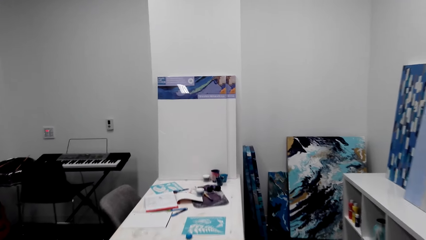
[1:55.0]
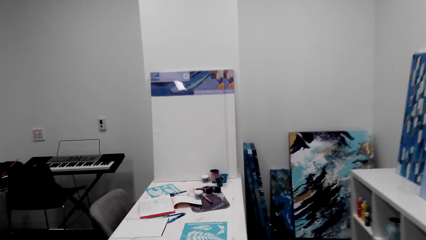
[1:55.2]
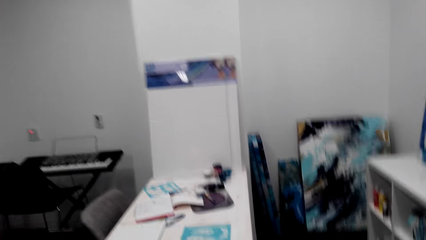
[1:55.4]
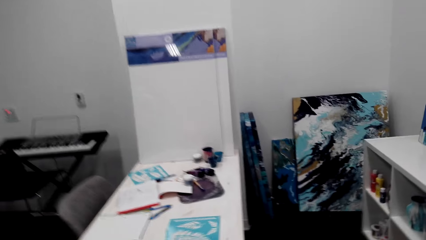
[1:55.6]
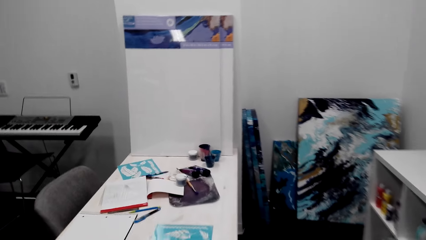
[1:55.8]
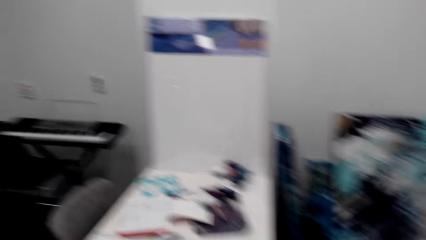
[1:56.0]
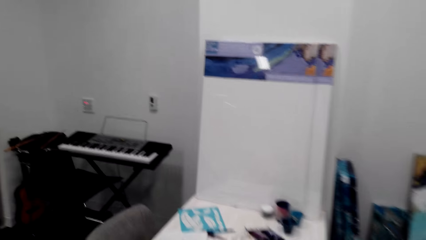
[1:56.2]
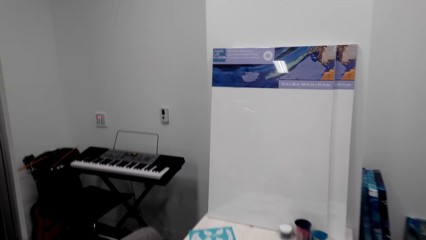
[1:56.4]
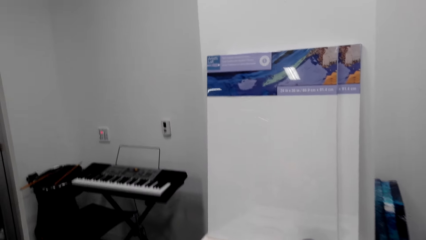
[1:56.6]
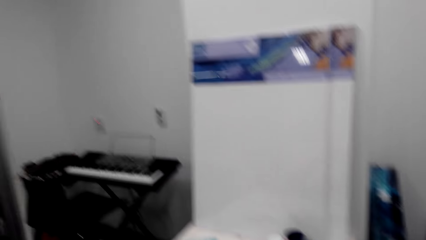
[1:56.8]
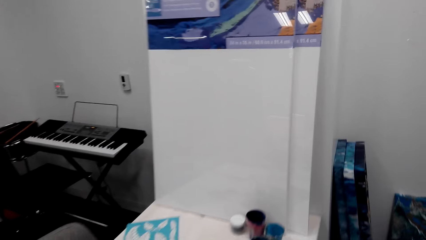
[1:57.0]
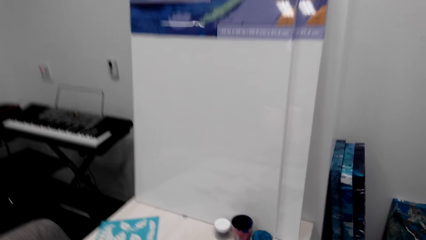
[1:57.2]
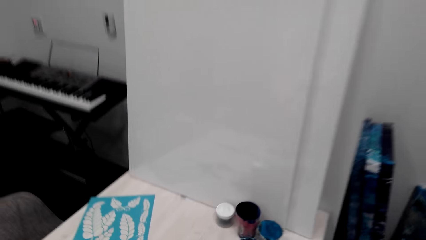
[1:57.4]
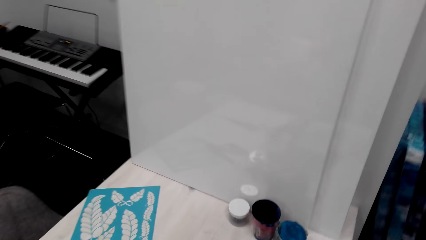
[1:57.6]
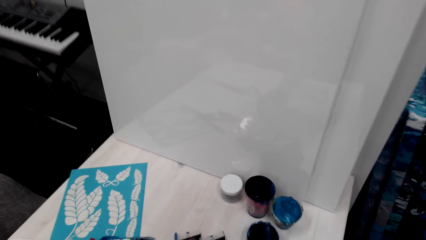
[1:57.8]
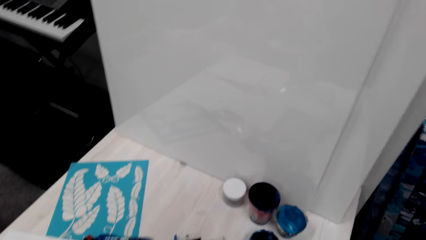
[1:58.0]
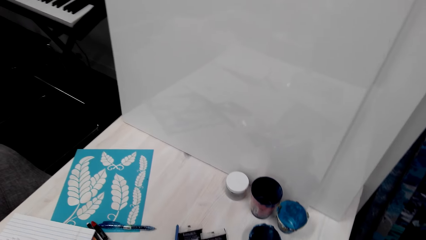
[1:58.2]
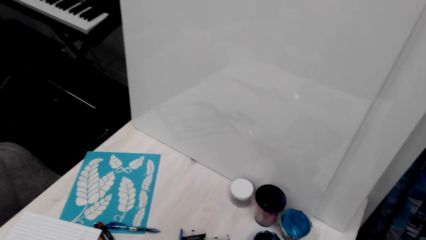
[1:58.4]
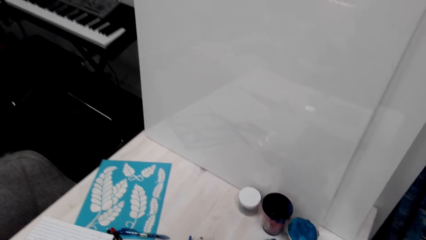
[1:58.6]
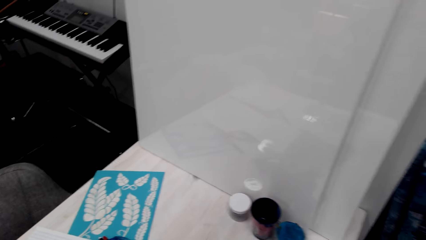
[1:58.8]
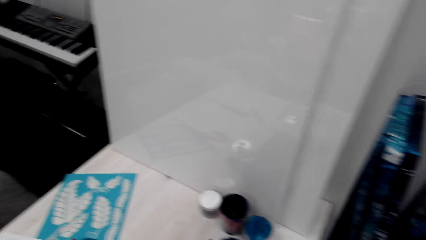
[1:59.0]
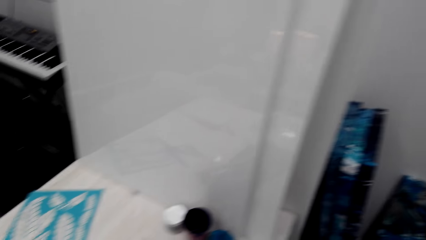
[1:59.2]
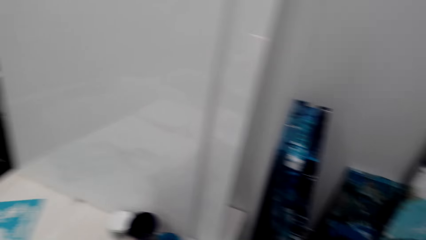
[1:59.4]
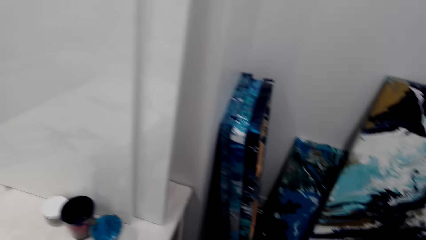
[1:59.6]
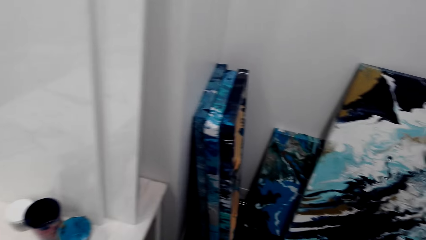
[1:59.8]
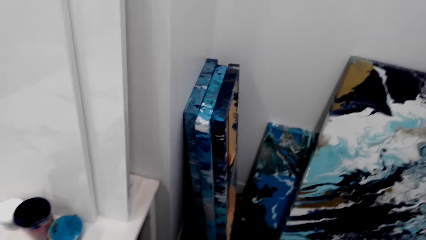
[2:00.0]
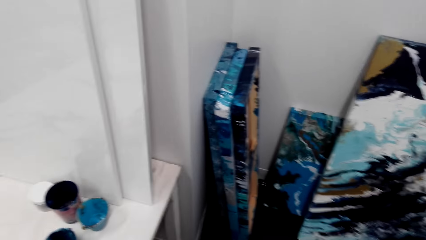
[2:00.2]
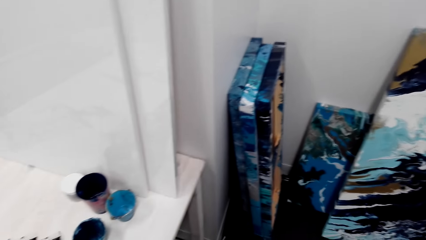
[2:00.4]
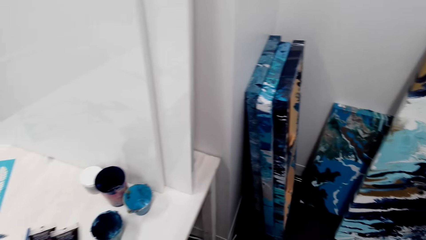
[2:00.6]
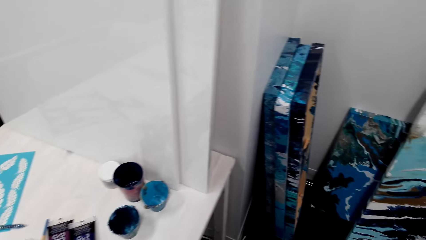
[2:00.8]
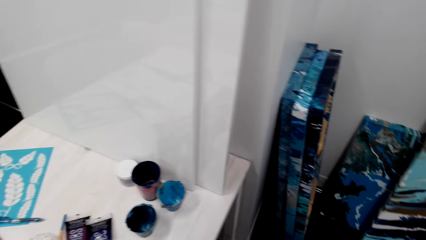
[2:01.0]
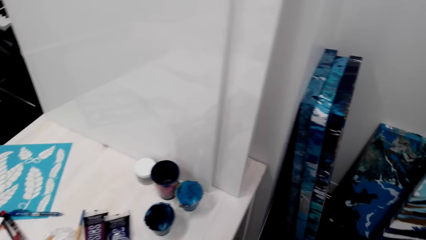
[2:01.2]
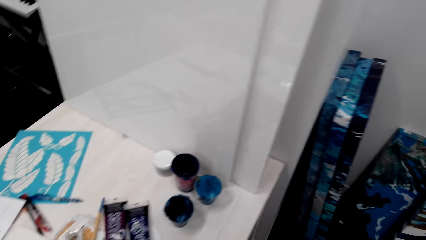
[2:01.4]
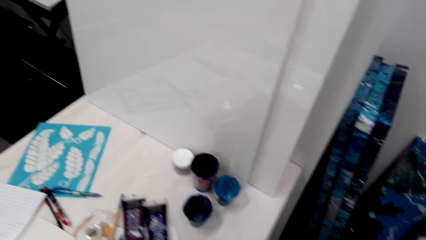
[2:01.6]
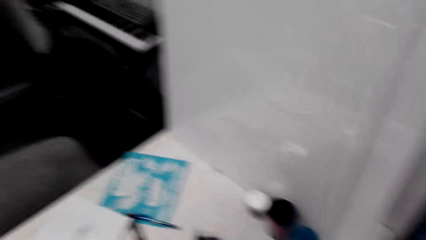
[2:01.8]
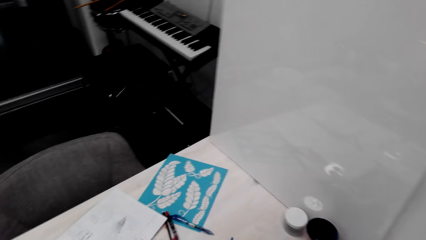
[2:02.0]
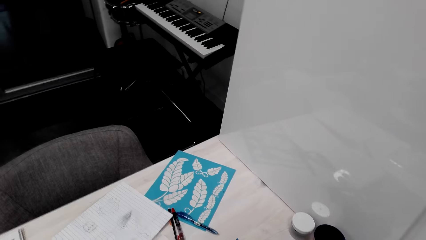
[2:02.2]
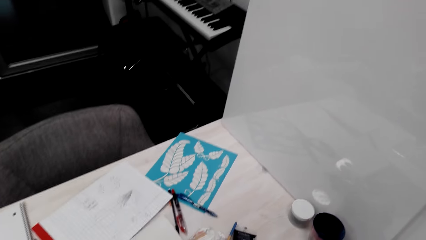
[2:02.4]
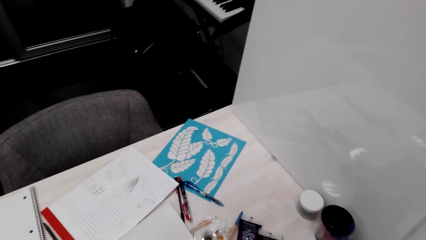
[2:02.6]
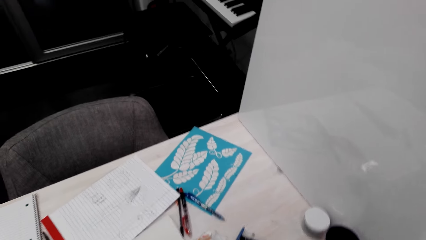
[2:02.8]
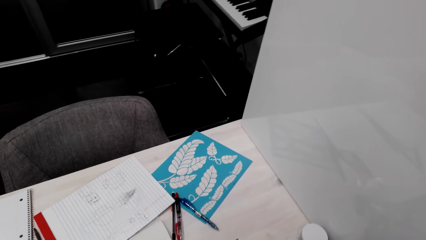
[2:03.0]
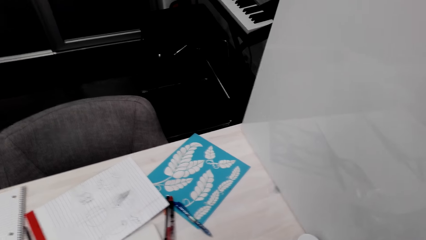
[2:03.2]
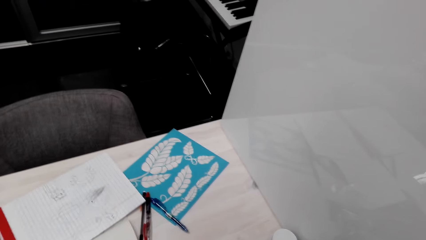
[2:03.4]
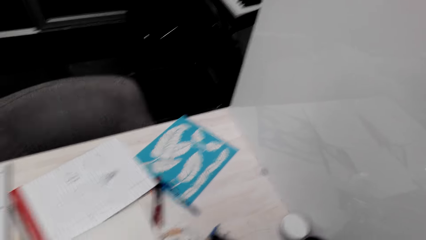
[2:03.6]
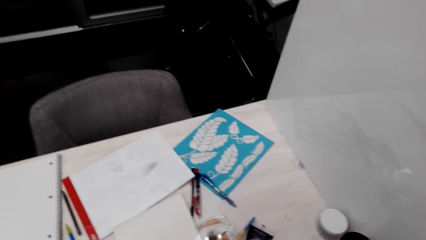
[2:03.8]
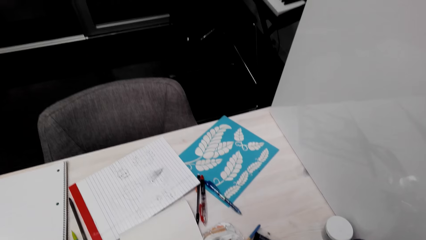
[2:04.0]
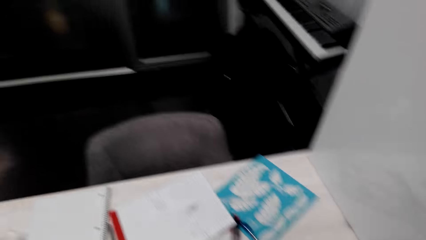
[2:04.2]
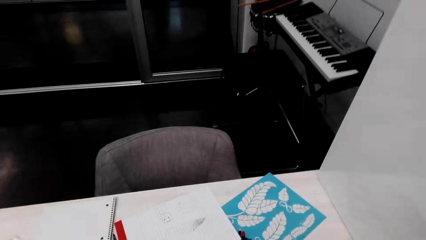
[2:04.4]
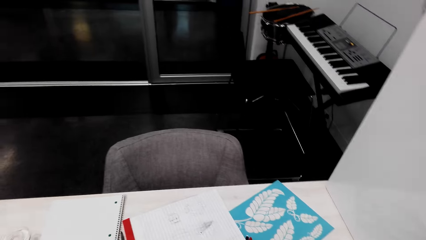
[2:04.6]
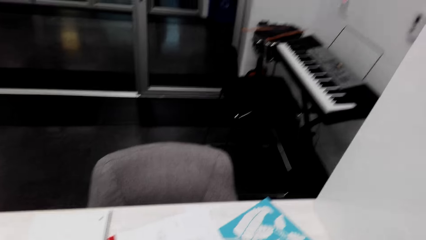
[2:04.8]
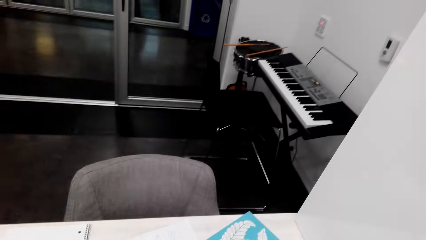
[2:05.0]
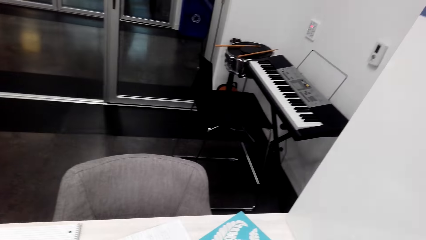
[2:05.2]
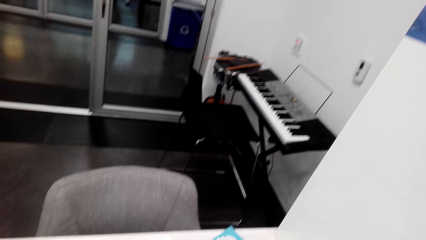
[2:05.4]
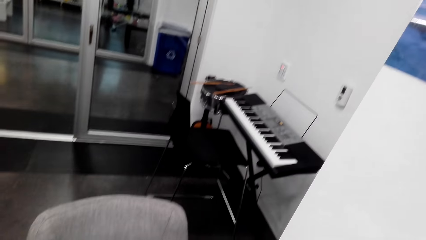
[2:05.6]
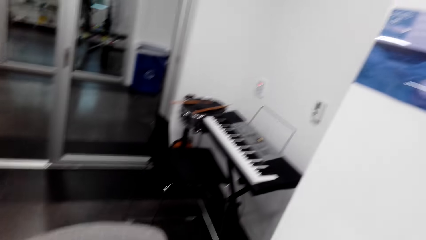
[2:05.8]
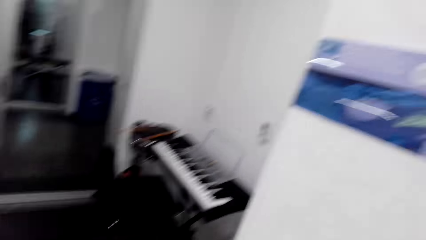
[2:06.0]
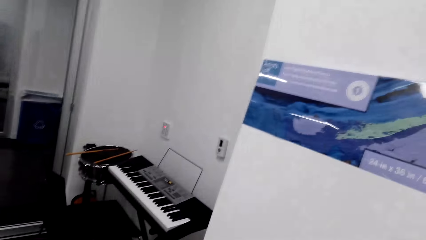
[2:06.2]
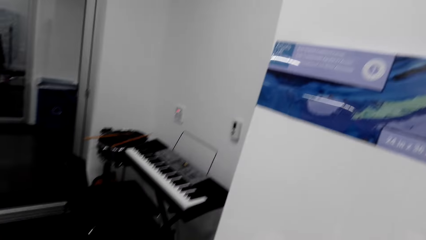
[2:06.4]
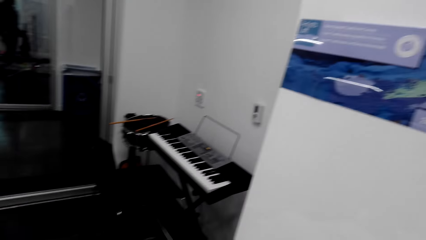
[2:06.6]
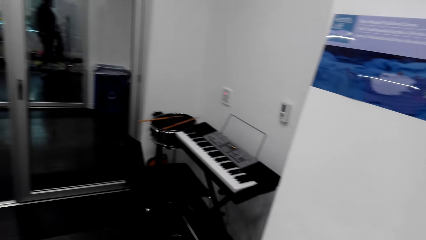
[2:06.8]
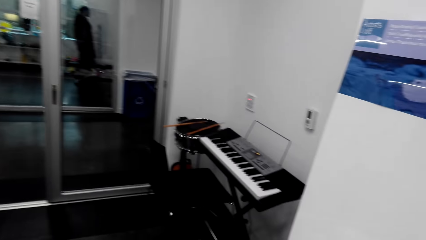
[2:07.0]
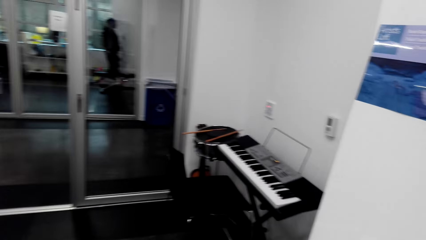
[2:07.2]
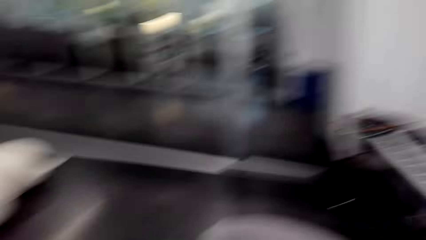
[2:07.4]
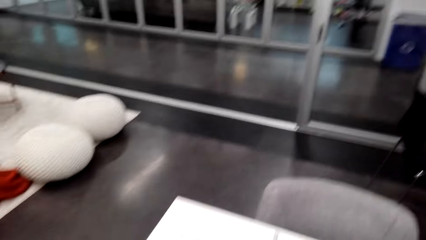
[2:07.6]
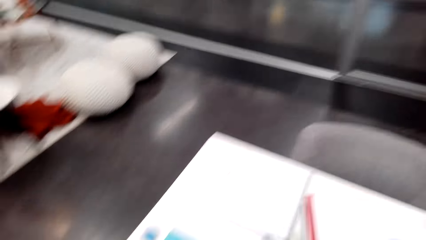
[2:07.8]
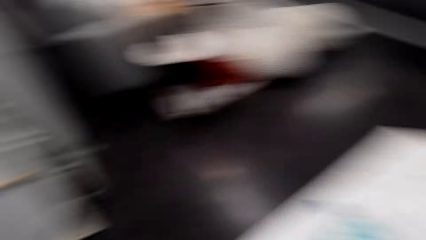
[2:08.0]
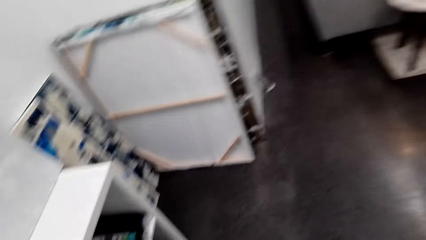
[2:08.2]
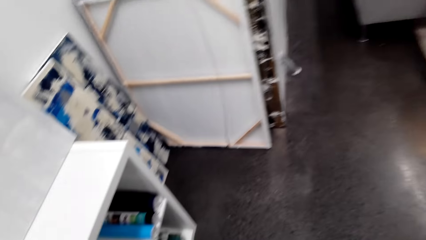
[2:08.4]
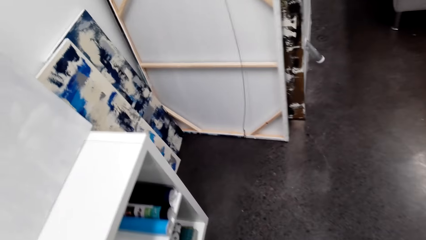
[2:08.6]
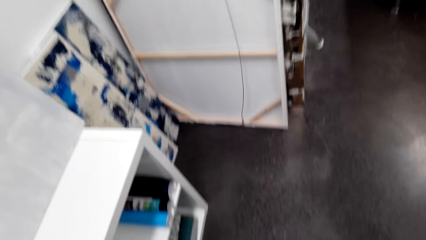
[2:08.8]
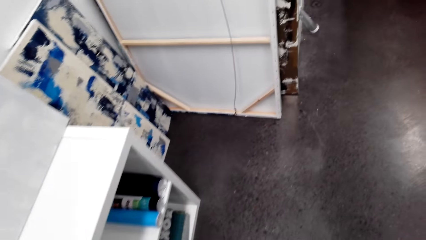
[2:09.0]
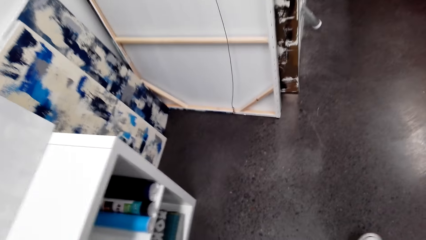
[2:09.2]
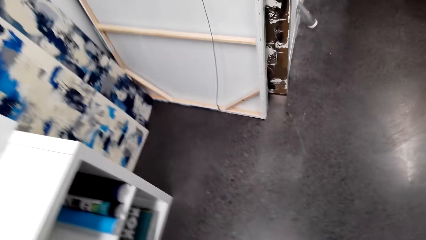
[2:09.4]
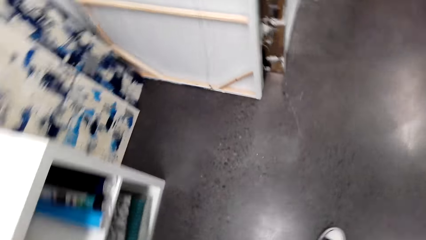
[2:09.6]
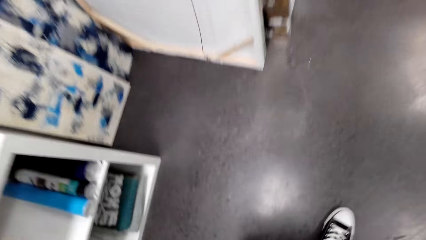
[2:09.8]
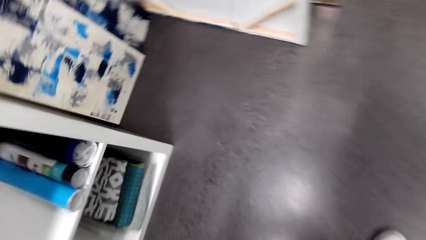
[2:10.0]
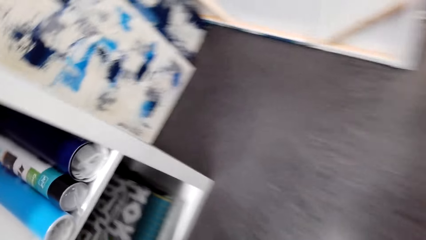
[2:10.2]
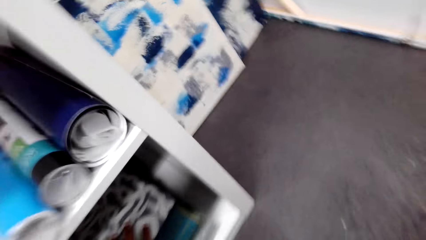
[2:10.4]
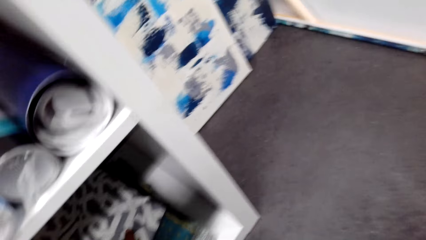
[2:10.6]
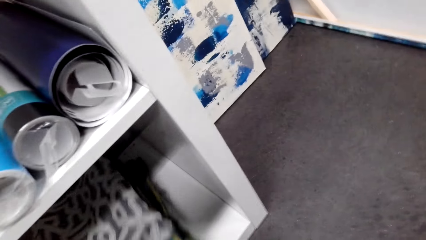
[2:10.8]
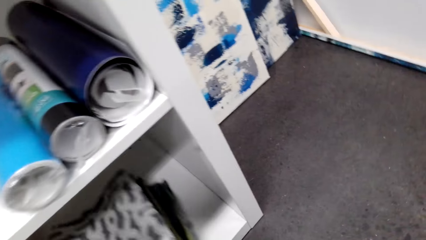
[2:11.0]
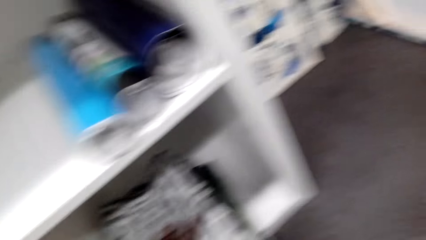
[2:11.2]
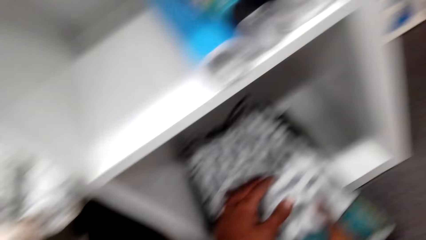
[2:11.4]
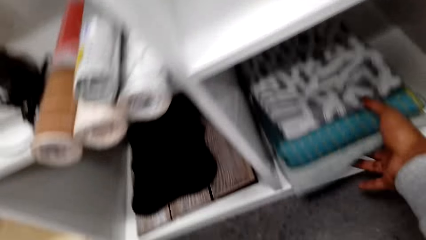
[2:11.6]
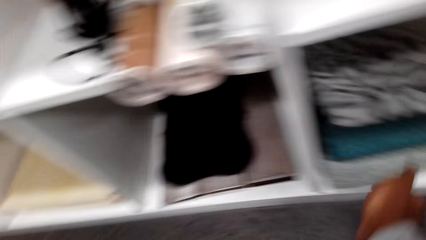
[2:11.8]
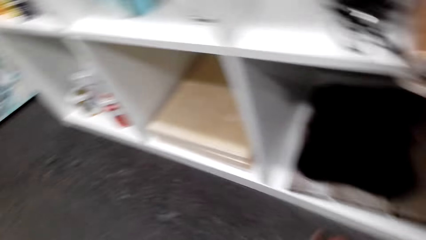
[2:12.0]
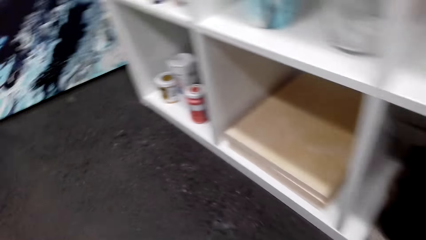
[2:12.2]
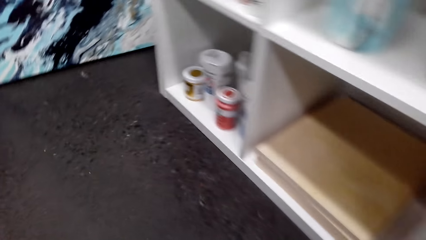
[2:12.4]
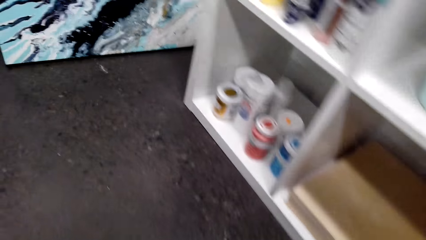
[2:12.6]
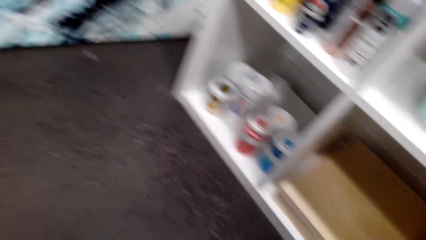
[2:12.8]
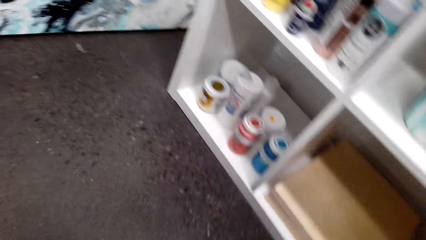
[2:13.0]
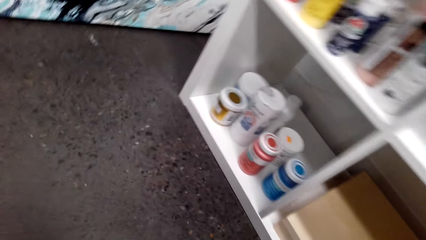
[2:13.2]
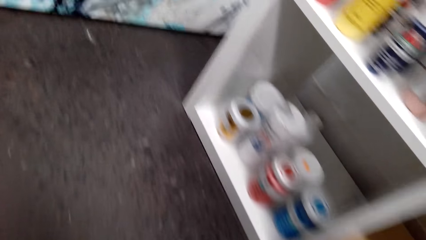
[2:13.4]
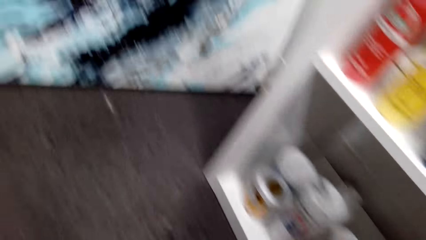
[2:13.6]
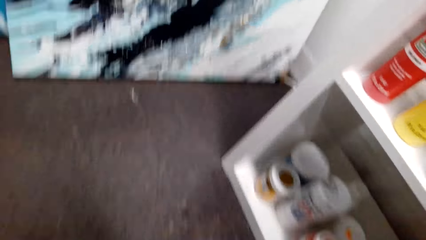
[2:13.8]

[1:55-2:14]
The camera wearer walks towards a table. They look around. They look at a keyboard. They bend down. They pull out a mat. They push in the mat. They look around the open cabinet.
